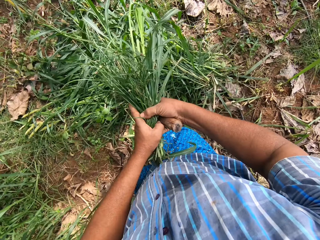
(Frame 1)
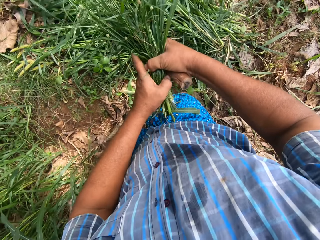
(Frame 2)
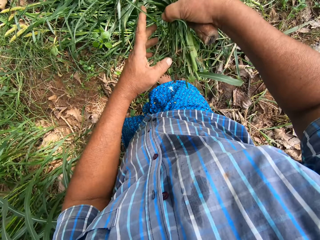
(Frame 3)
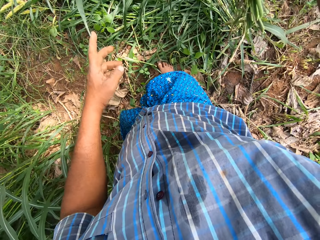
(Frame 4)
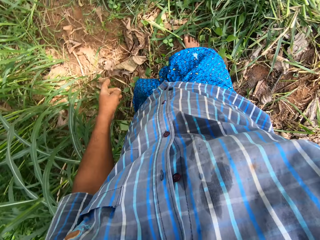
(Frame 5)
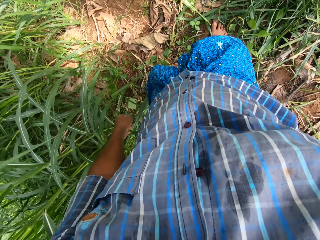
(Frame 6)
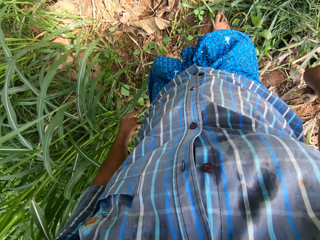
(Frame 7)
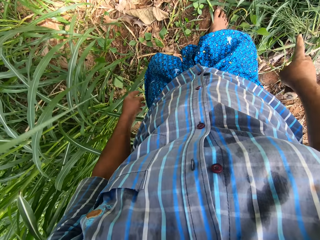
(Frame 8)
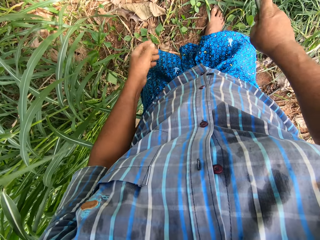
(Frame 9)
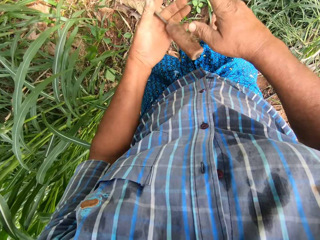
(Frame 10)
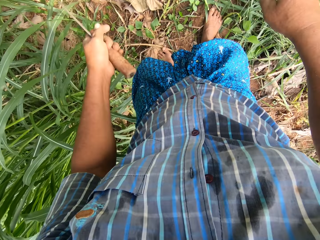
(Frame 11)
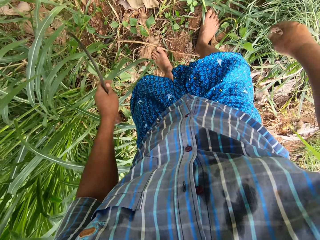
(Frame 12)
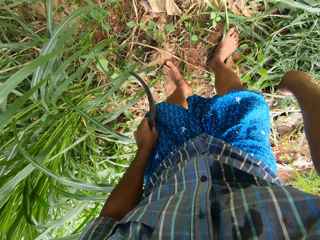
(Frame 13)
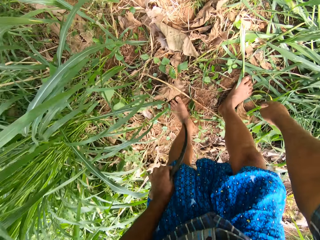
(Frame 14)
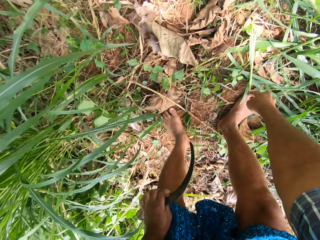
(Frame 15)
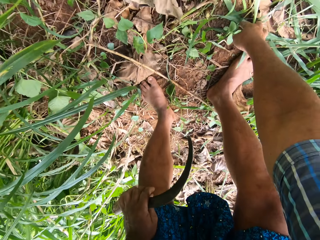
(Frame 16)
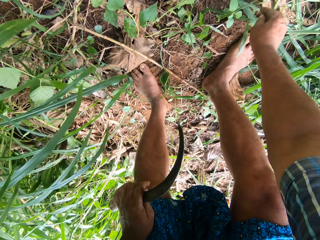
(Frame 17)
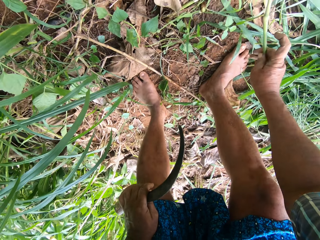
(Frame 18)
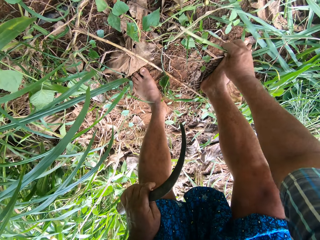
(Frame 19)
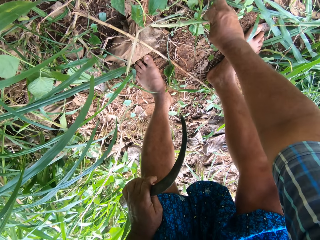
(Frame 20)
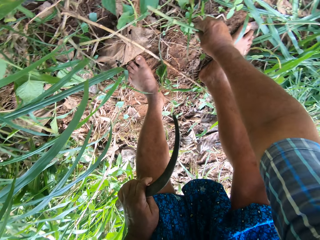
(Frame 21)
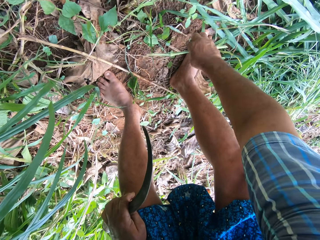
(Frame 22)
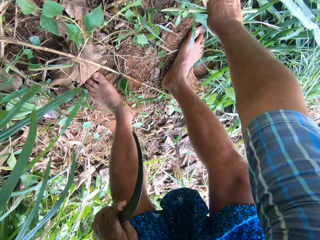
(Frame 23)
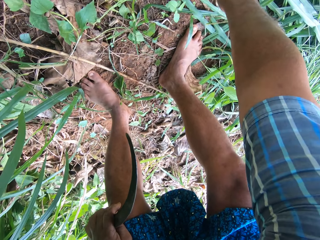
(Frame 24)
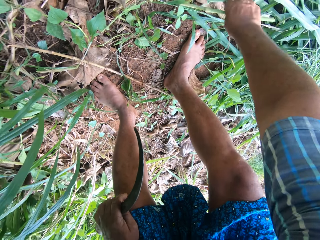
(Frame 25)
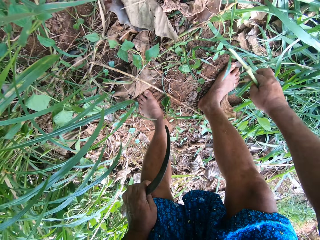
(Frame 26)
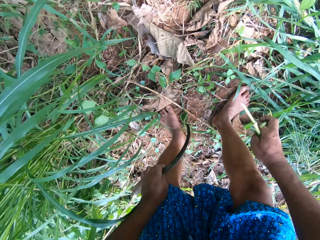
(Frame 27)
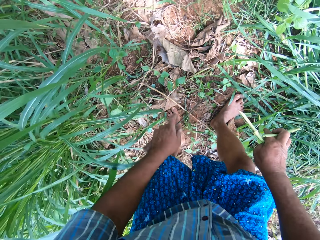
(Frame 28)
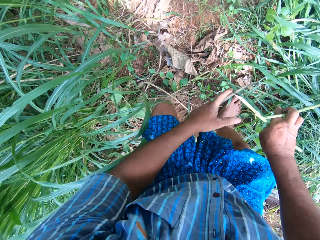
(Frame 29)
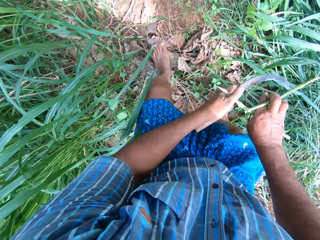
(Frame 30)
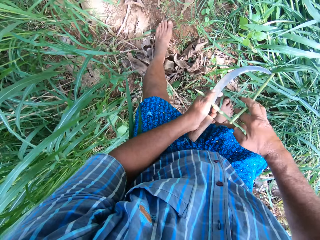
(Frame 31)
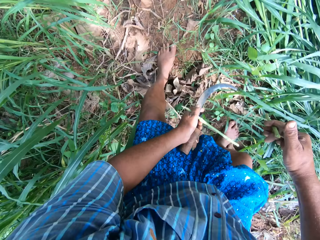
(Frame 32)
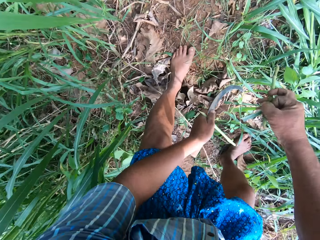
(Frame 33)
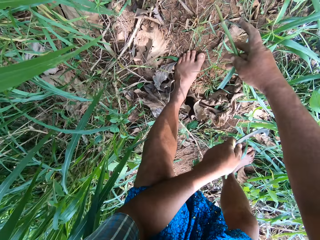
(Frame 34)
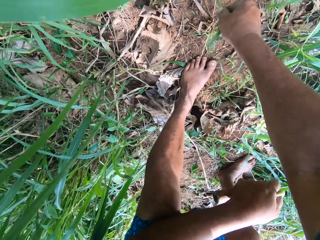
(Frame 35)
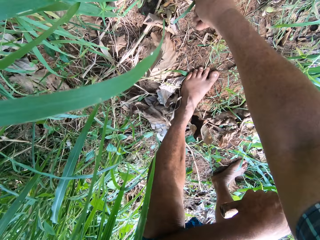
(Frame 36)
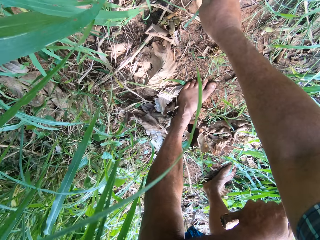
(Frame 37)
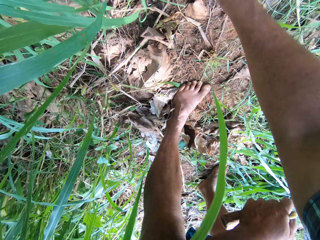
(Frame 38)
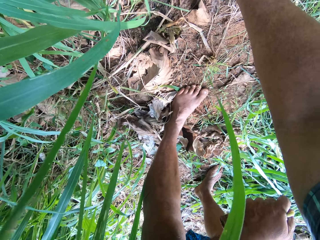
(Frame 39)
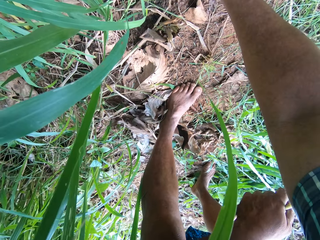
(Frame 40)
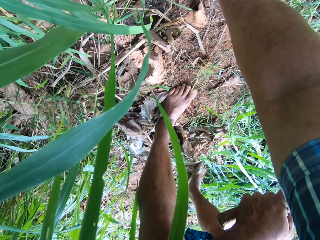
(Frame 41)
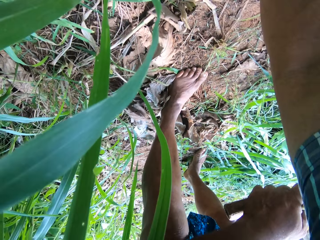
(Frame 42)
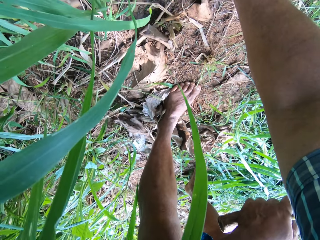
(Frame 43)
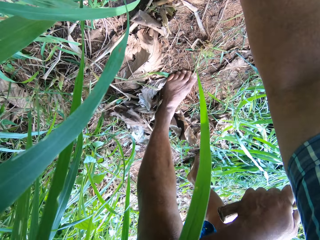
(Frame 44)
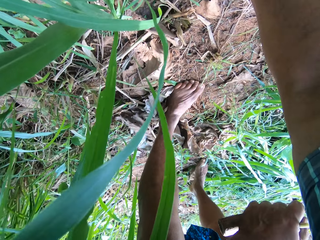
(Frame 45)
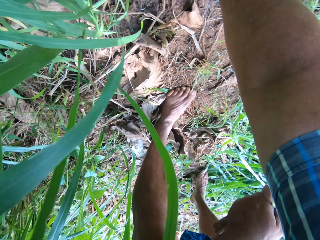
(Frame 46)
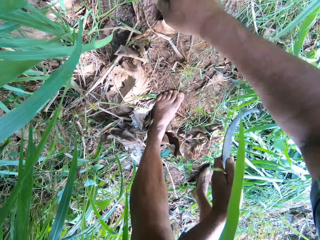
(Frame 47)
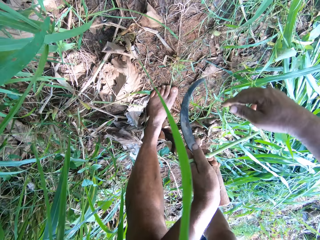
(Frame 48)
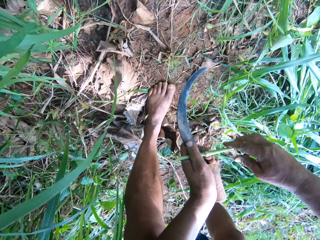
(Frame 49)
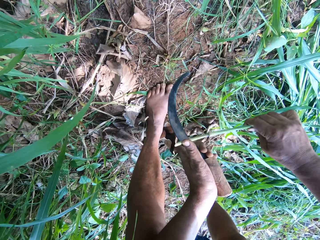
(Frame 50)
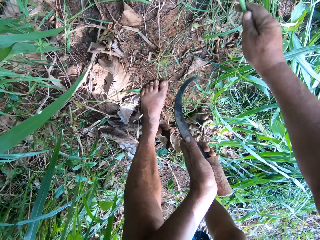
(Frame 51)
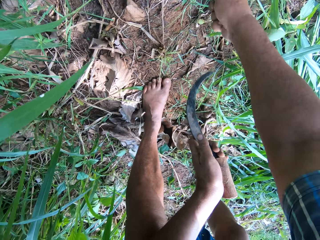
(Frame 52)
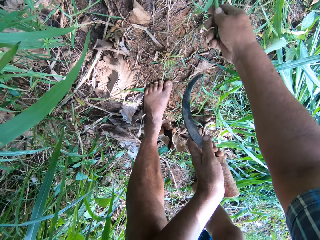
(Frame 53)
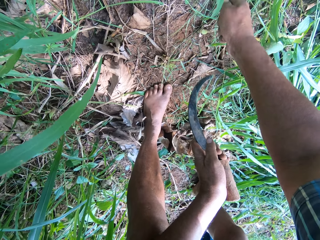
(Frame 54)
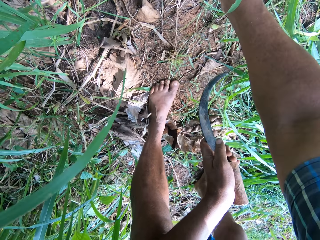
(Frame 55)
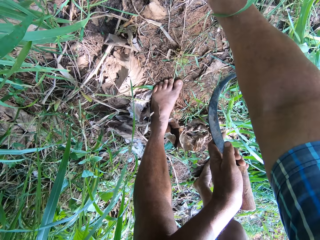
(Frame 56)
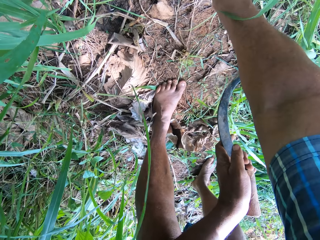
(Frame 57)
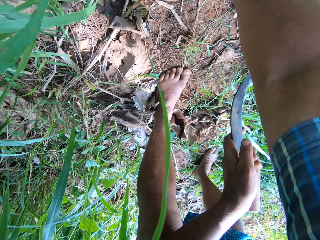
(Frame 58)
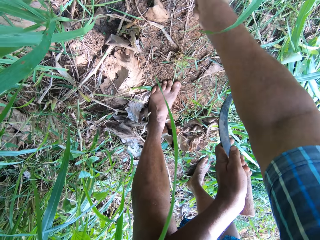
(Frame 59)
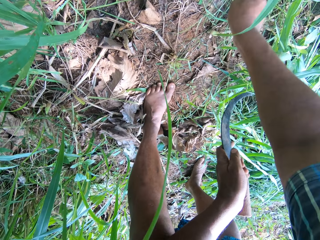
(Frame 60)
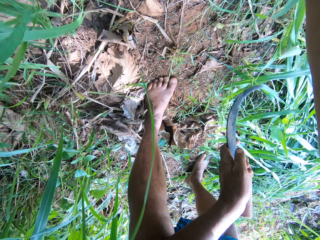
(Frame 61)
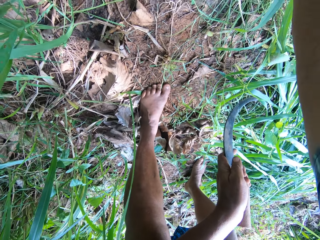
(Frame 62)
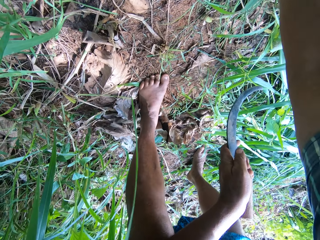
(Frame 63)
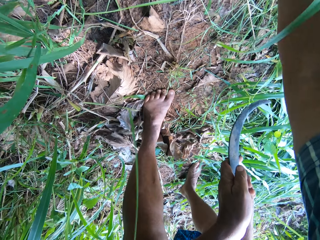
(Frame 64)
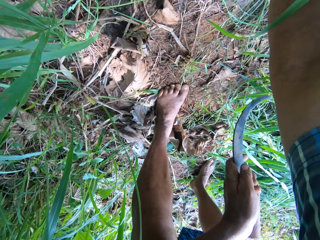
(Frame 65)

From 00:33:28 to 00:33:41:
The camera wearer passes the grasses in his left hand to his right hand. He drops the grasses on the pile of grasses on the ground. He passes the knife to his left hand. He bends. He takes the grass stems on the ground. He stands and carries the stems. He plants one grass stem in the ground. He takes another grass stem from his right hand in his left hand. He plants the grass stem in the ground.

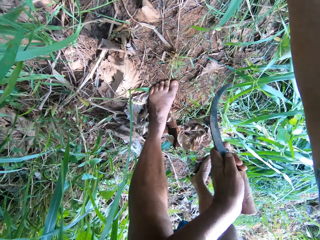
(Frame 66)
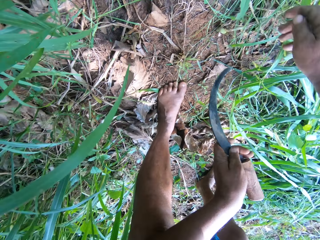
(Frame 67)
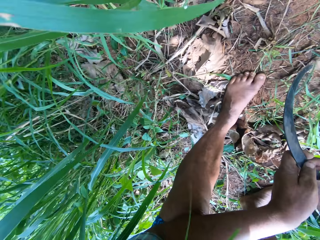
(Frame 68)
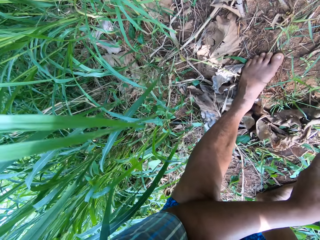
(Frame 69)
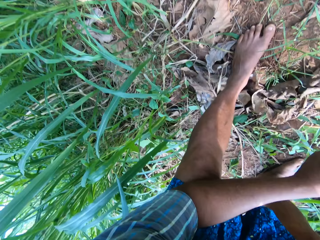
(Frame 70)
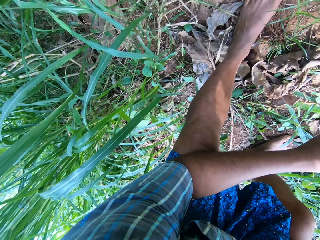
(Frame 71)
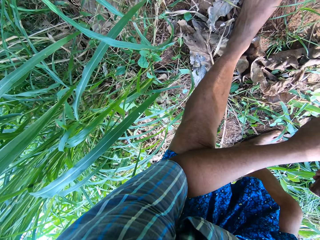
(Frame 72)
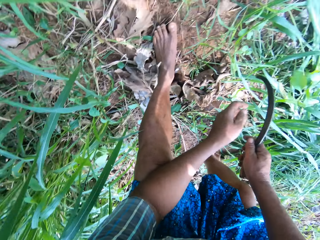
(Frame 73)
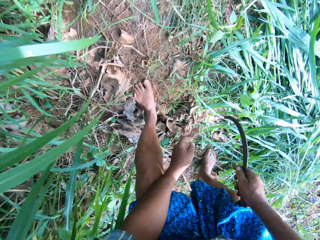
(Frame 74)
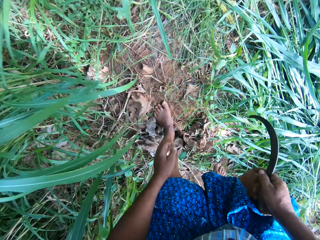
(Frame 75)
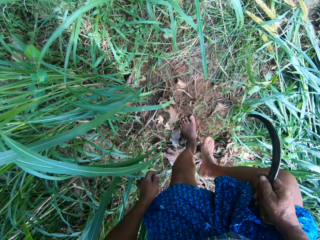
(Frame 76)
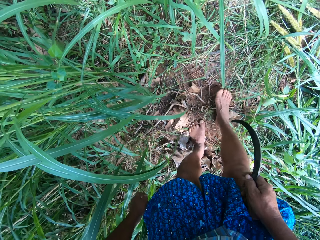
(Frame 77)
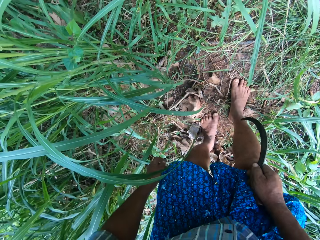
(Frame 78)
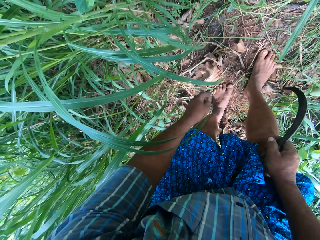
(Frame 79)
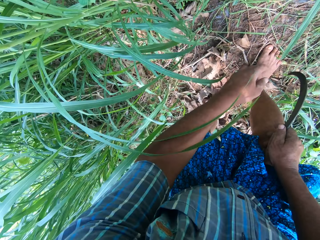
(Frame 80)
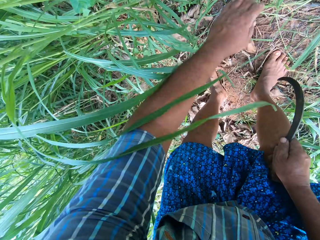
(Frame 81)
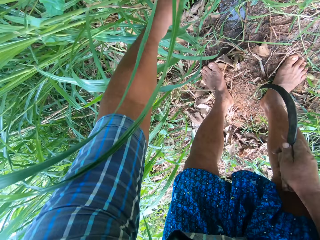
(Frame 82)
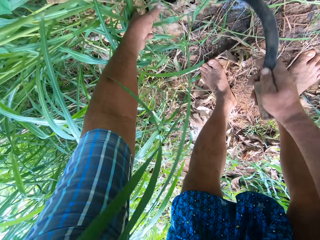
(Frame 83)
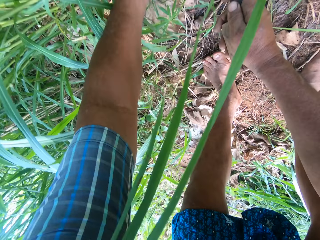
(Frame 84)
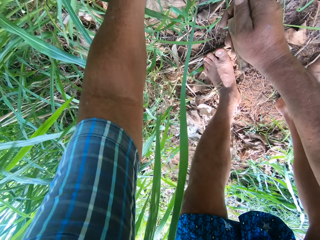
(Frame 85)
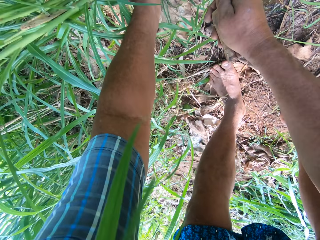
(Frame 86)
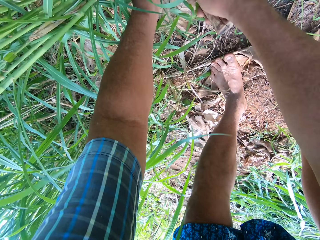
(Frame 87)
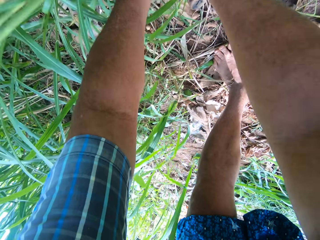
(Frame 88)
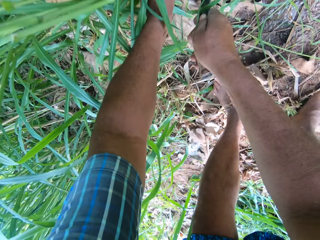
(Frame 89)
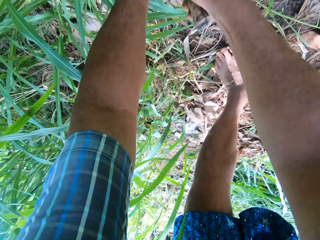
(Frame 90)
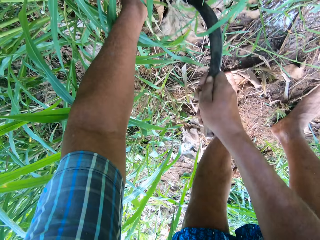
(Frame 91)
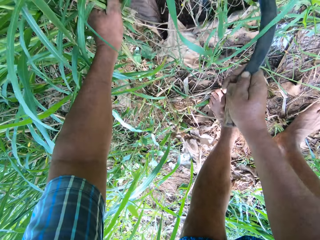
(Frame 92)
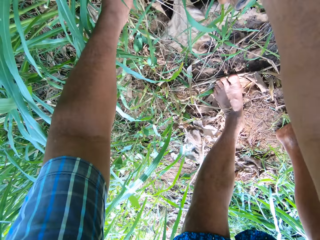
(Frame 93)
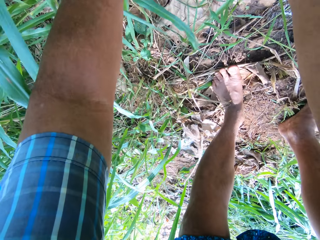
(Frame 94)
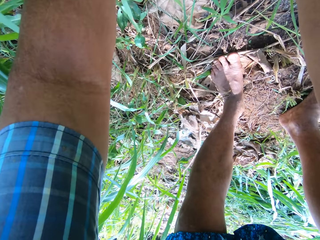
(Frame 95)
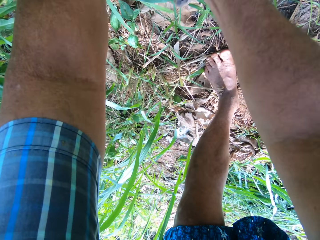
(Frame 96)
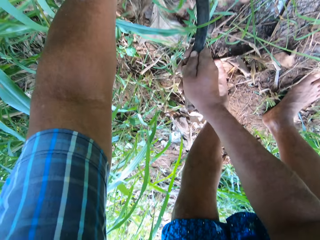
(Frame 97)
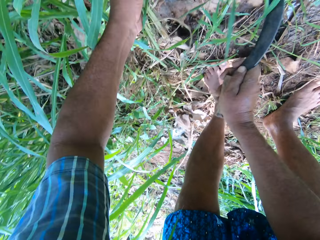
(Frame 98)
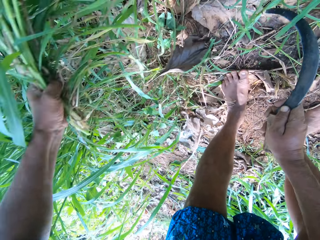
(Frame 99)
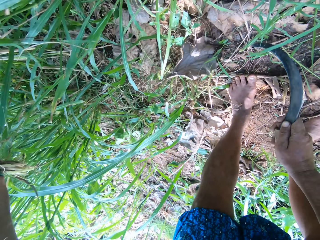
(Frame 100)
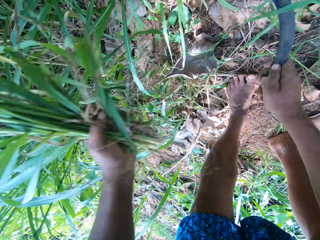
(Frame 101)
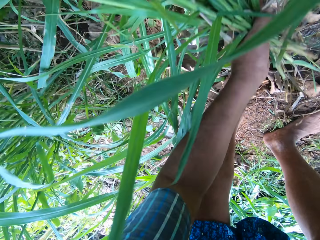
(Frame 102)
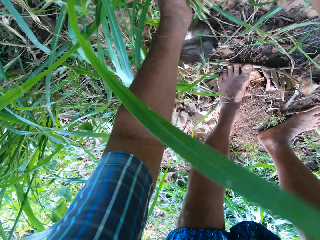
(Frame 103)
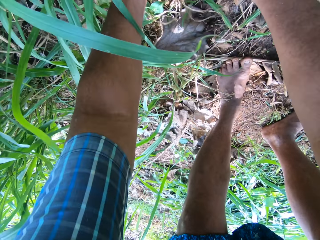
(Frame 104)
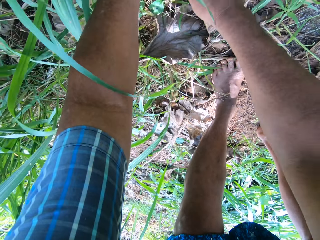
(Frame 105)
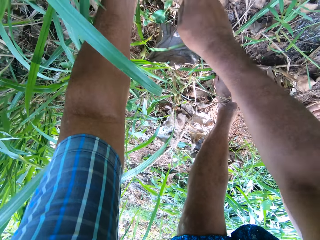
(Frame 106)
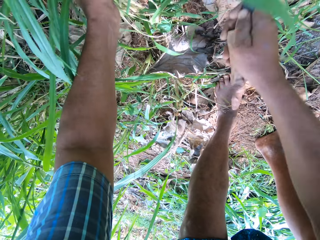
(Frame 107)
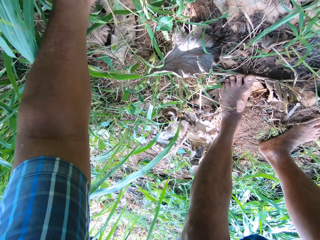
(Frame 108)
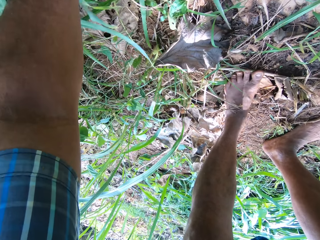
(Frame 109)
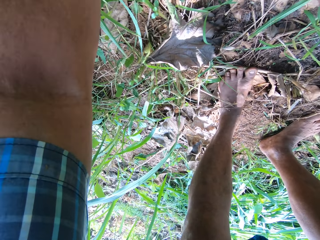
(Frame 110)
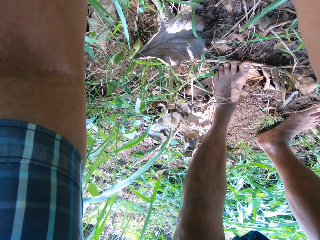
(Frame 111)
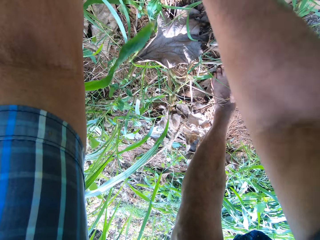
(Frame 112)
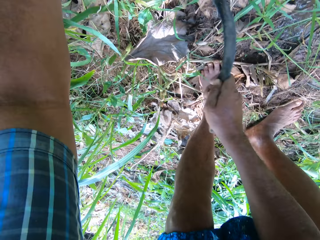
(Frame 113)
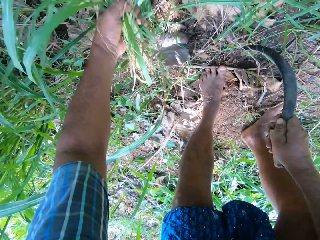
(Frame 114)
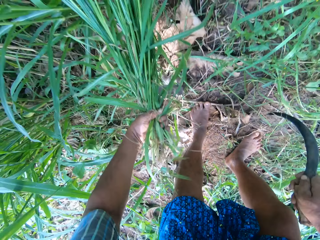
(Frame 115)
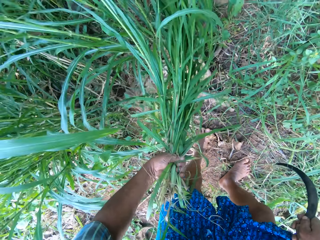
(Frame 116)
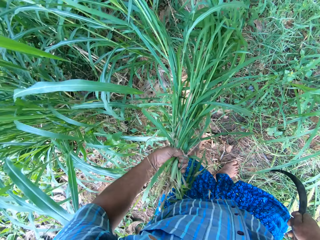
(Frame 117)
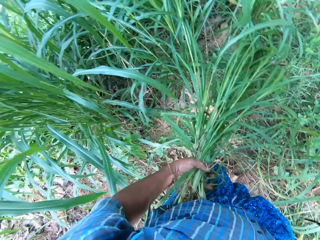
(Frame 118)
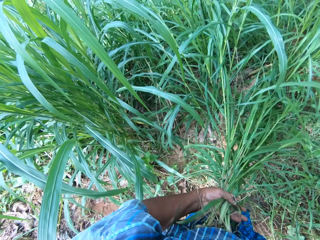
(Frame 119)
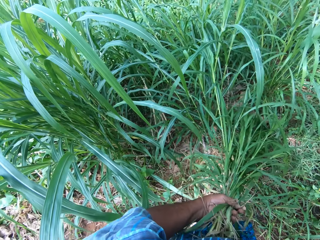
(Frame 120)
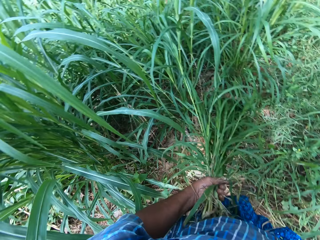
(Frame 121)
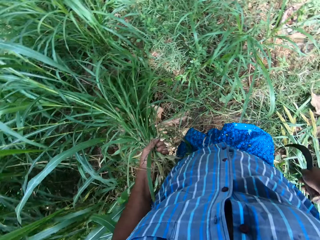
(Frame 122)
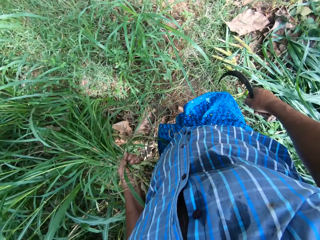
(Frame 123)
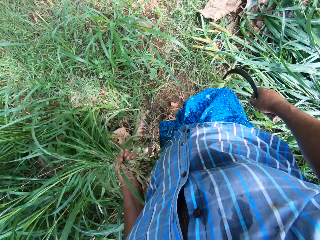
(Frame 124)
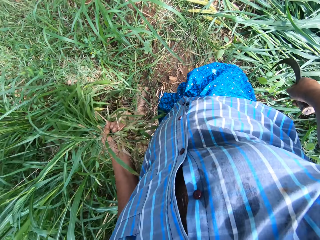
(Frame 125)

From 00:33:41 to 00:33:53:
The camera wearer passes the knife to his right hand. He stands and steps closer to the grass. He weeds some grasses with the knife. He stands.
